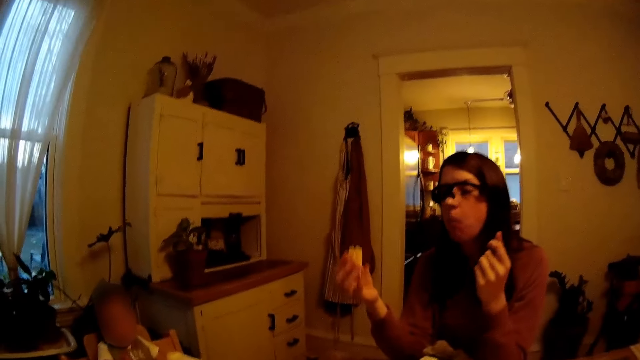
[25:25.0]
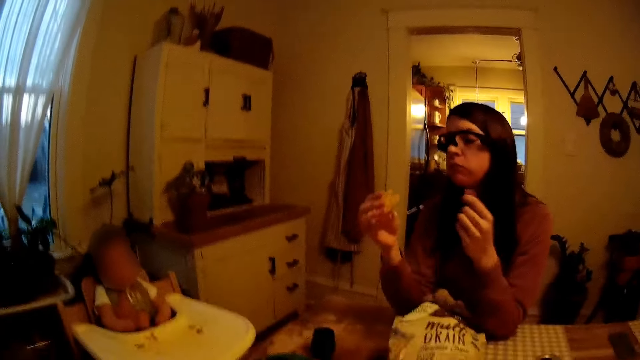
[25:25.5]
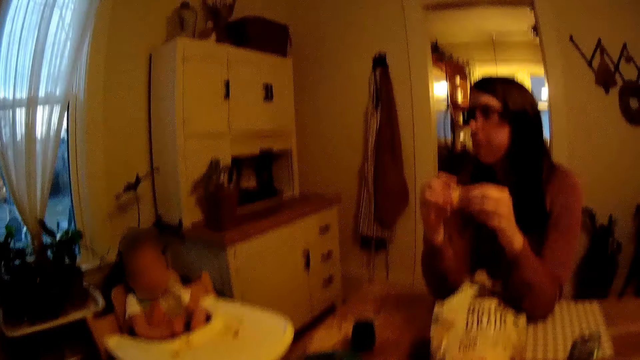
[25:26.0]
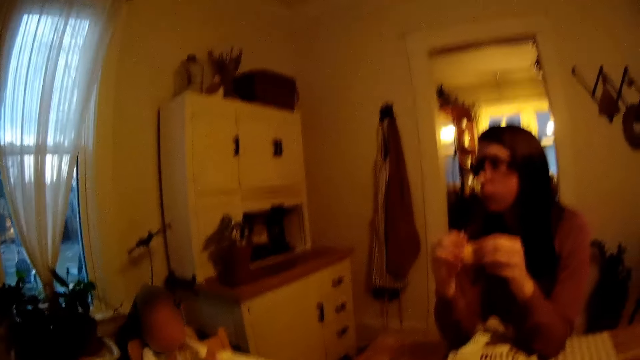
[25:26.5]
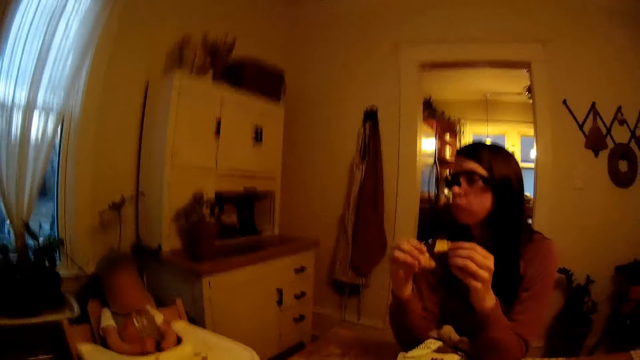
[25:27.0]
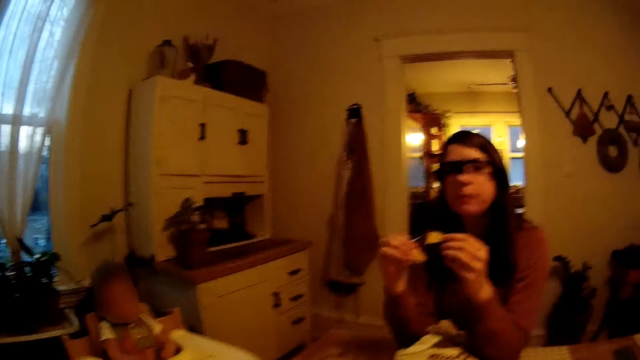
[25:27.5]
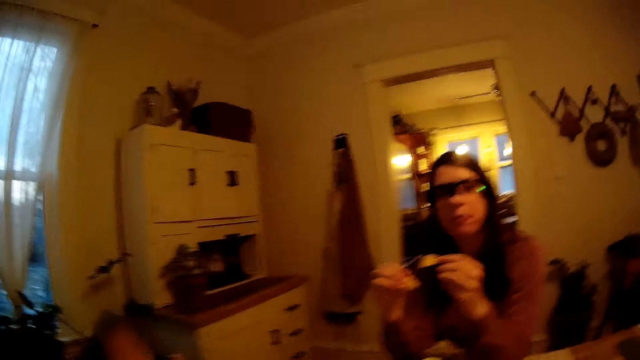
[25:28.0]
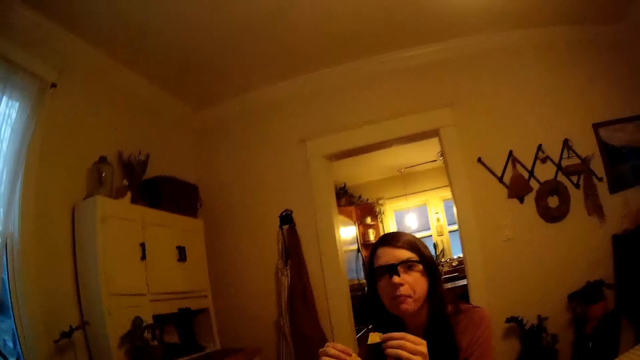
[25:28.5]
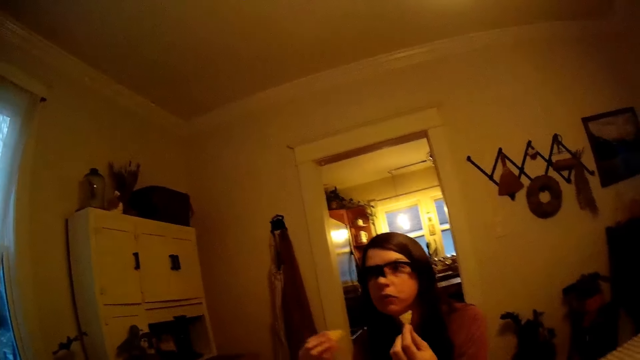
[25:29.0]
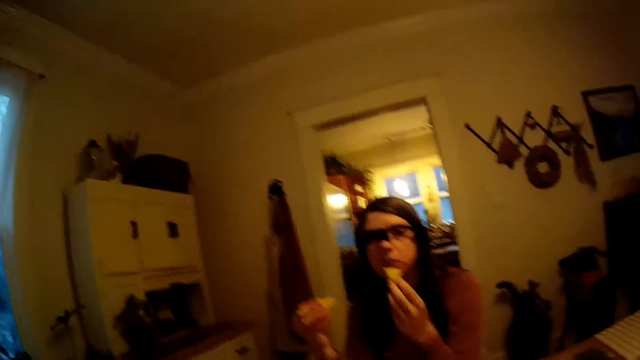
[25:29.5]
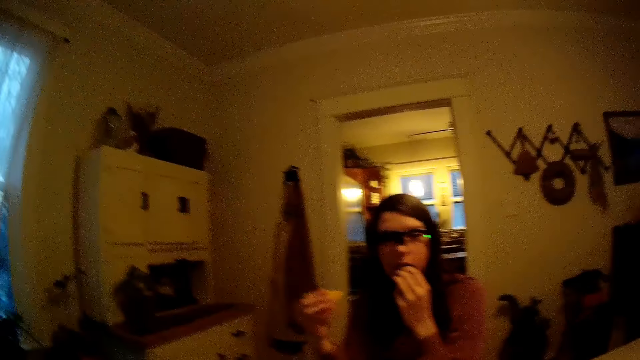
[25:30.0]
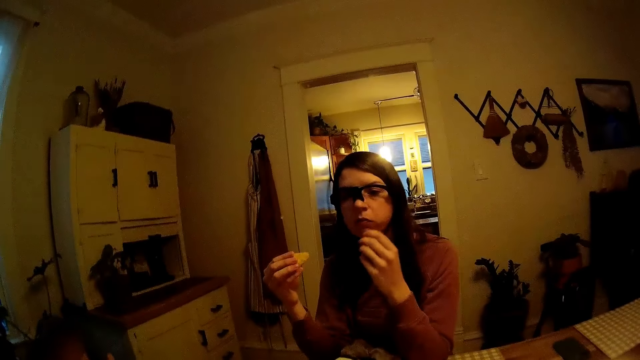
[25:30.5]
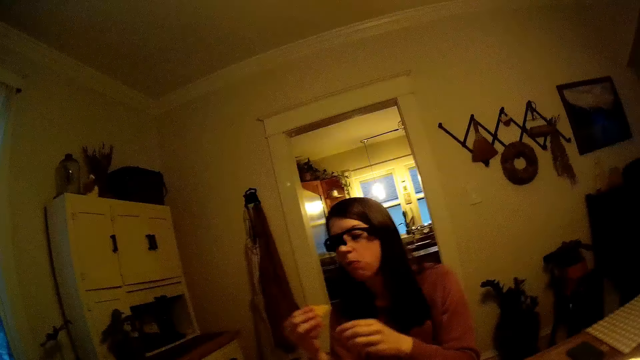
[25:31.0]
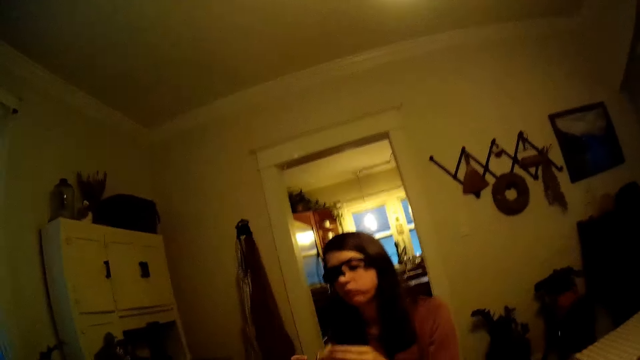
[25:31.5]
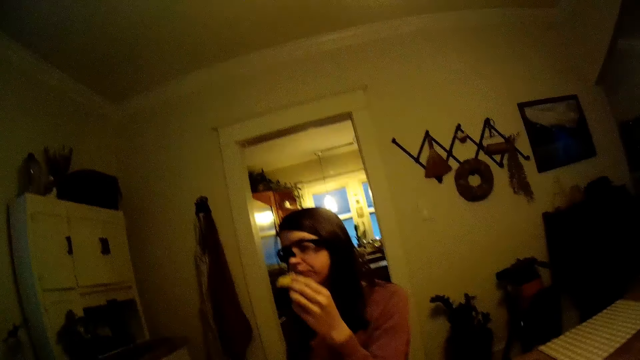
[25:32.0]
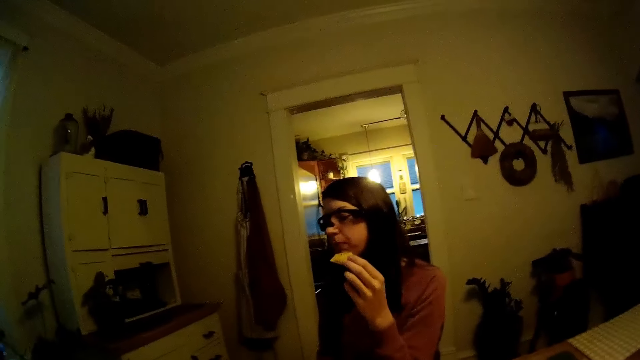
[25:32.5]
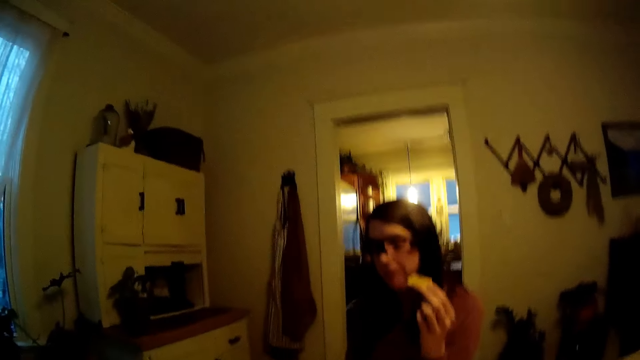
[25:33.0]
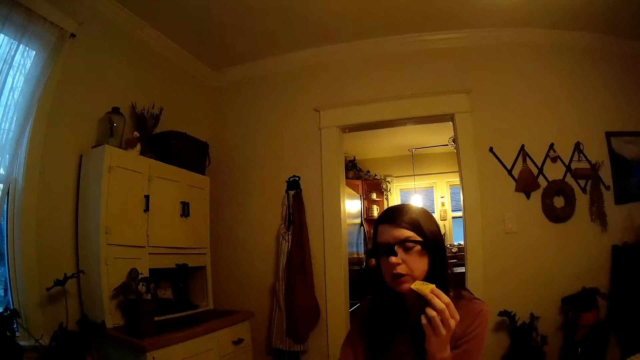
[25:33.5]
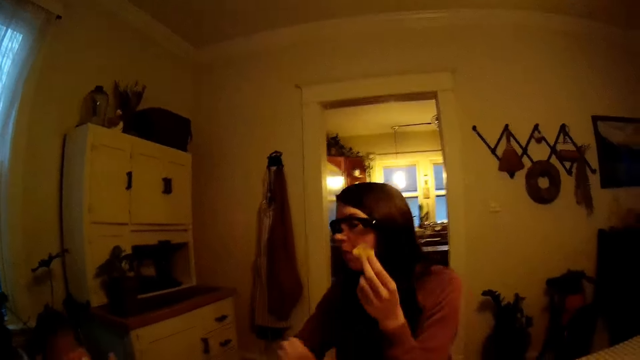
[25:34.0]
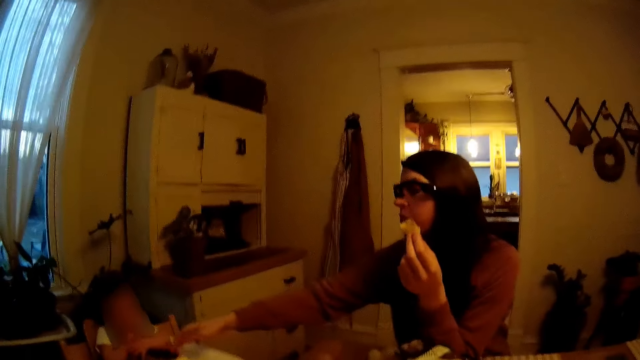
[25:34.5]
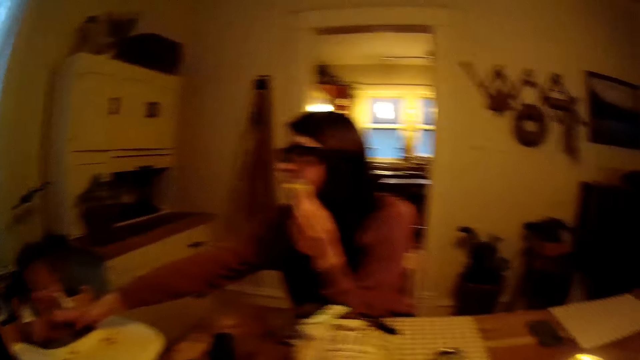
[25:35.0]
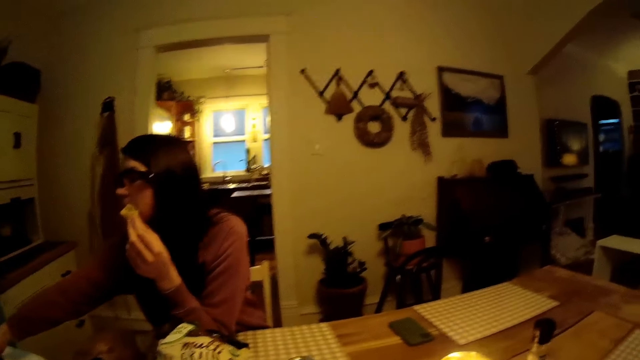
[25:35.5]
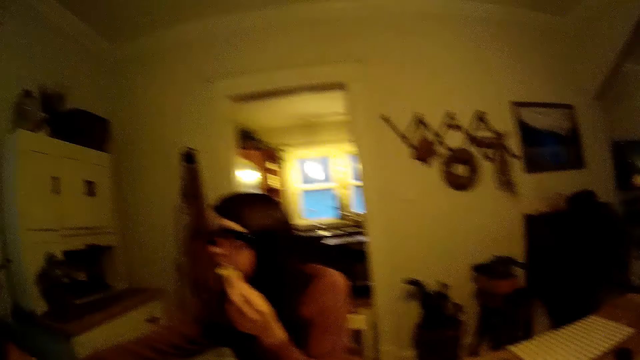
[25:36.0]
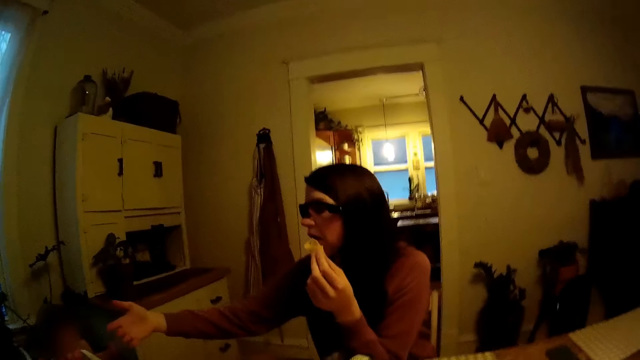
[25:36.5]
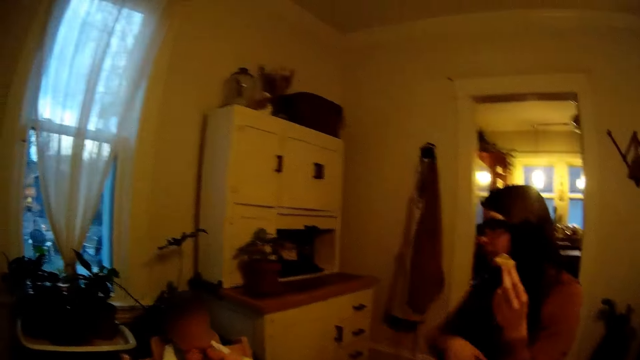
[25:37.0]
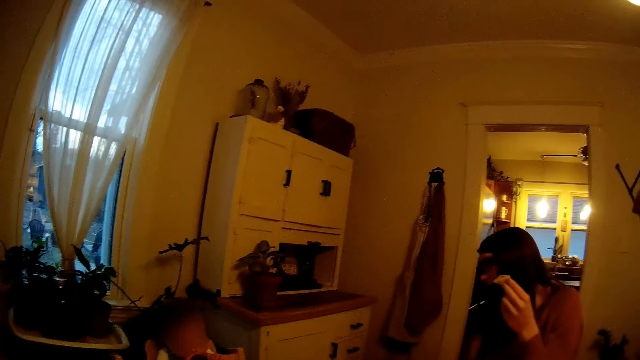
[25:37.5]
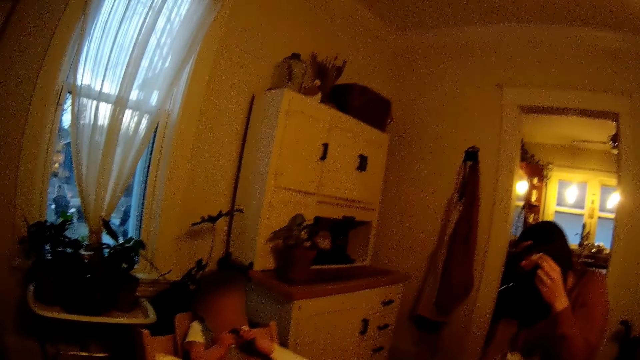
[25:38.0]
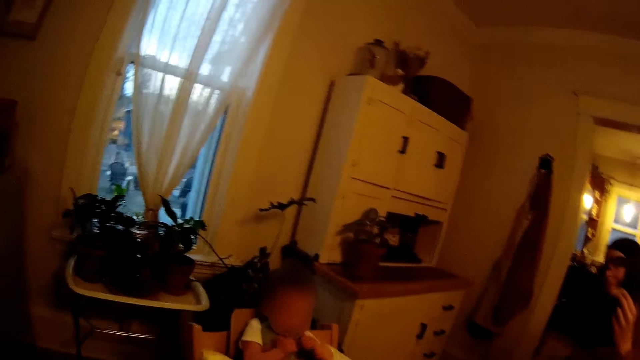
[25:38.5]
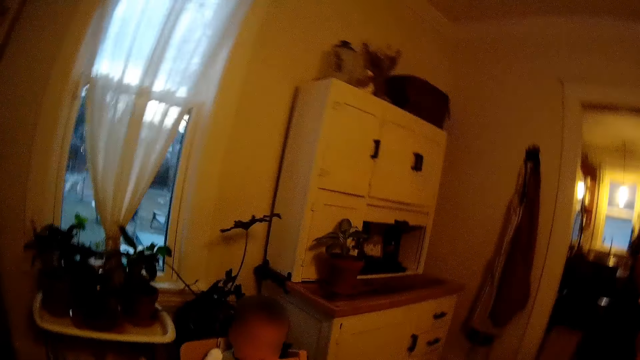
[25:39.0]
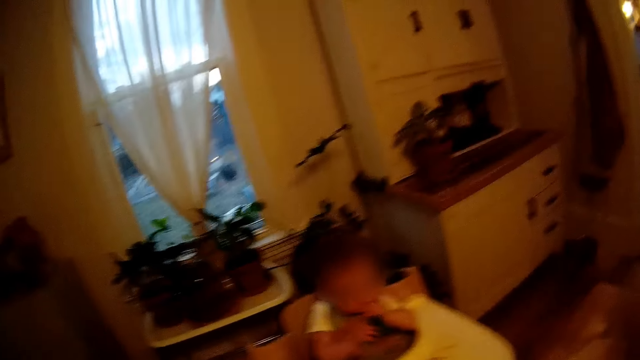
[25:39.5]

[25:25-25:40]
The woman passes a chip from her right hand to her left hand. The woman eats the chip in her left hand. The woman passes a chip from her right hand to her left hand. The camera wearer looks around. The woman adjusts the spoon with the baby with her right hand.

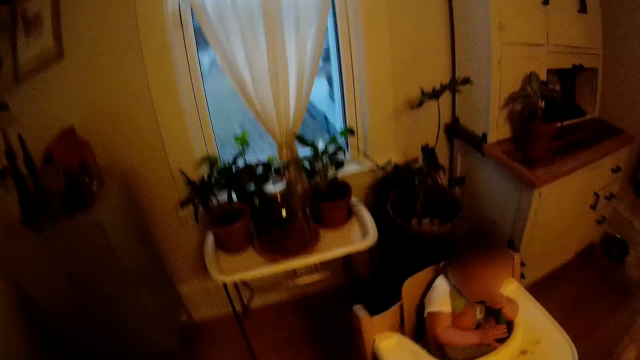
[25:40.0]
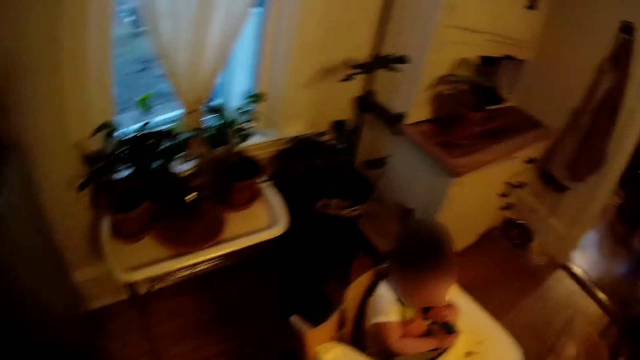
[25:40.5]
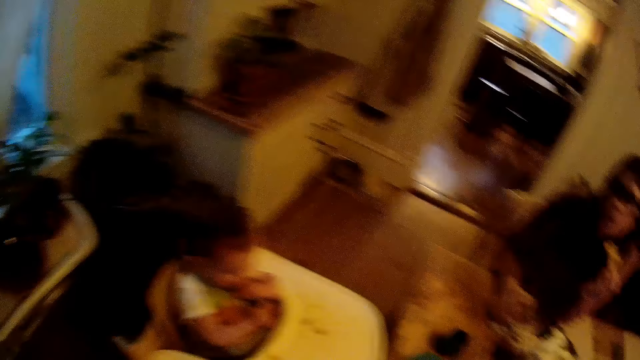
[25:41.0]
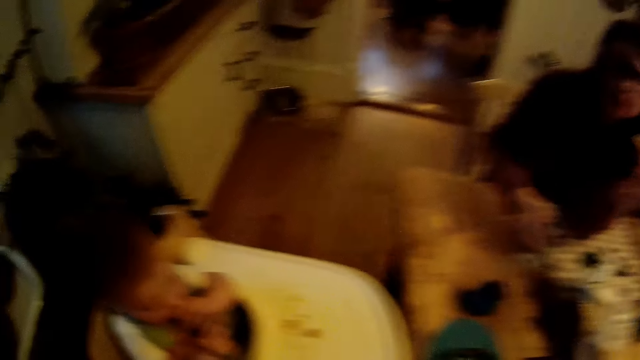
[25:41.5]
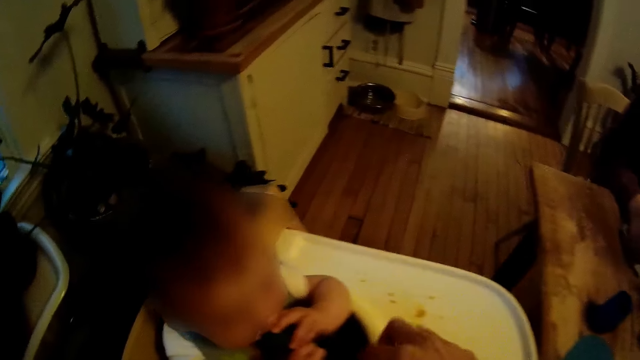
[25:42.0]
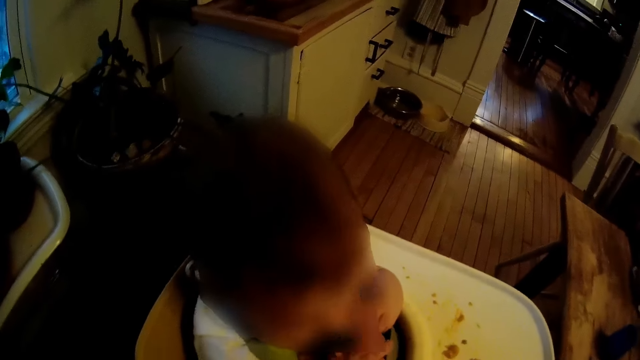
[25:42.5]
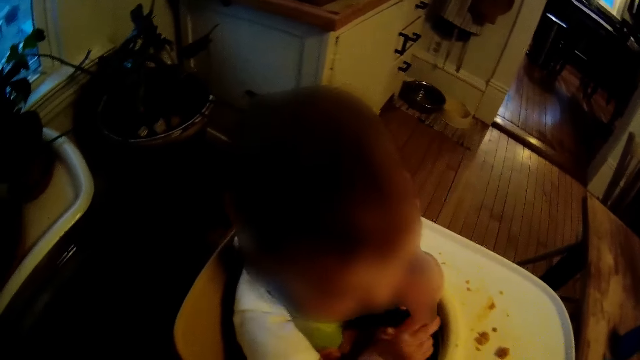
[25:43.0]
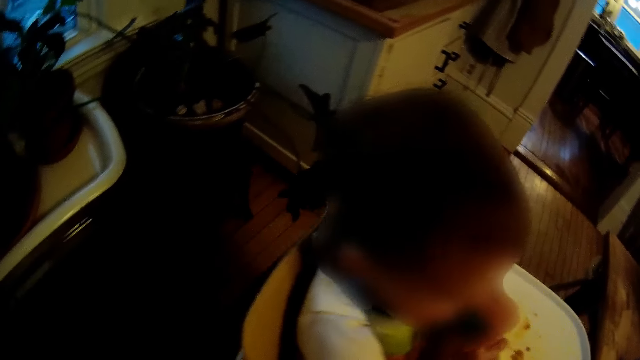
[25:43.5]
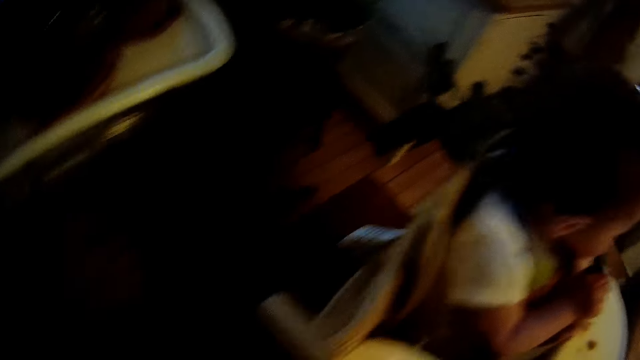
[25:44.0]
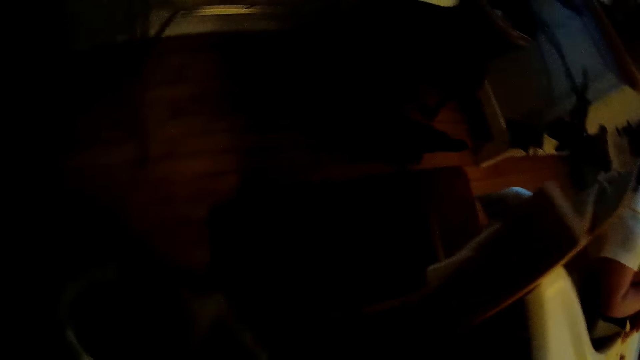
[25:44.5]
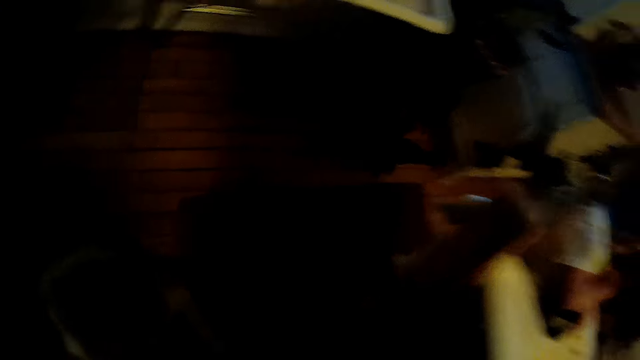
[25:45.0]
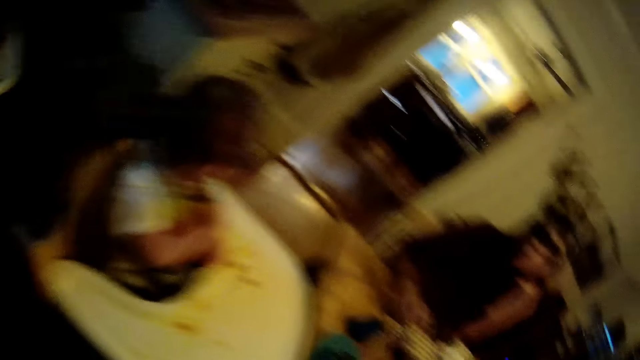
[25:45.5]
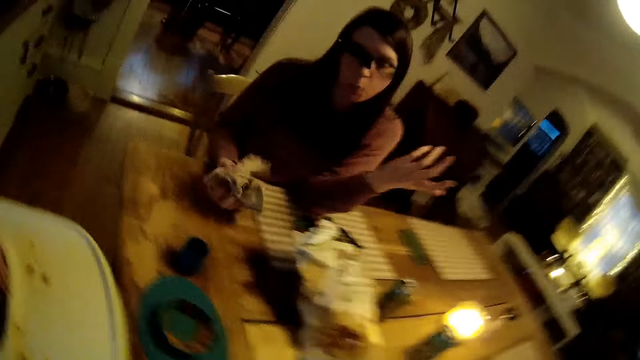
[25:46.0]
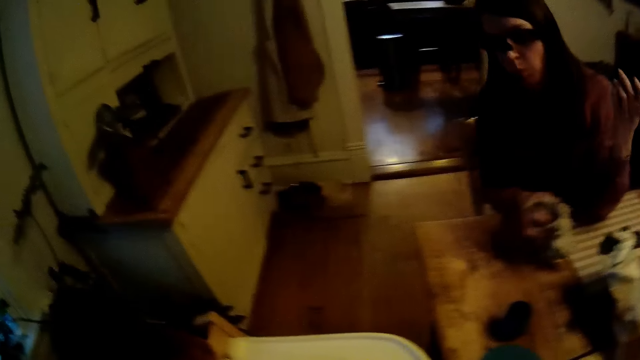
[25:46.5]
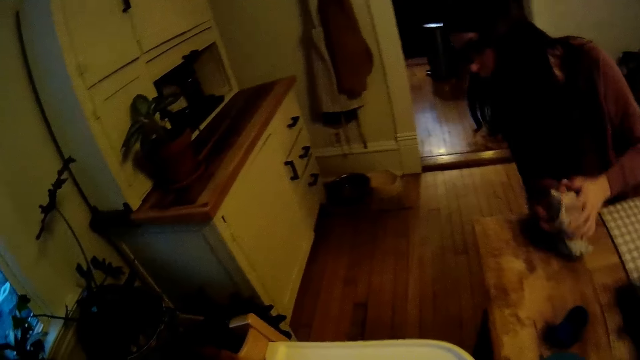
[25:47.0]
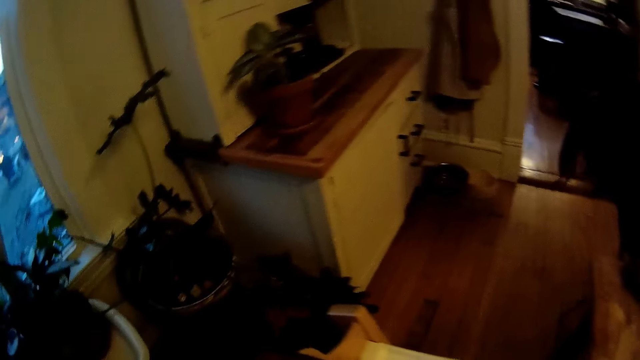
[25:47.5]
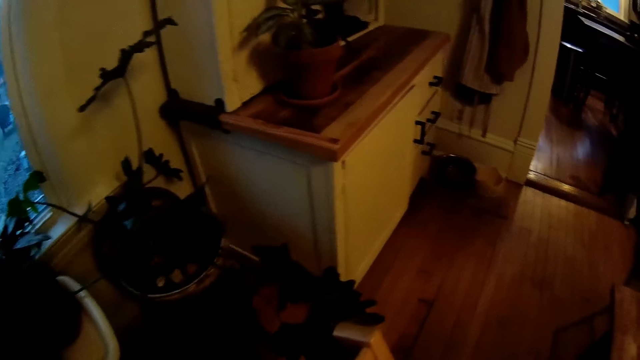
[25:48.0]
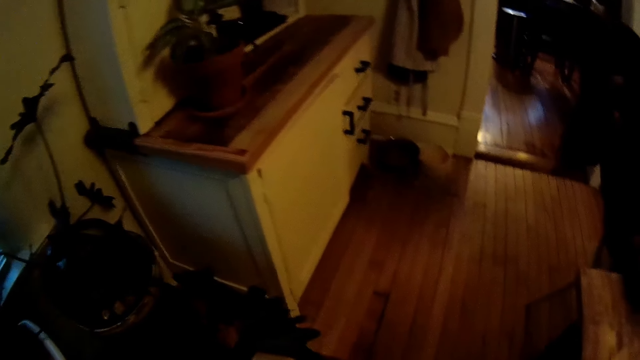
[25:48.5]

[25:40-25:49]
The woman holds the towel with both hands.
